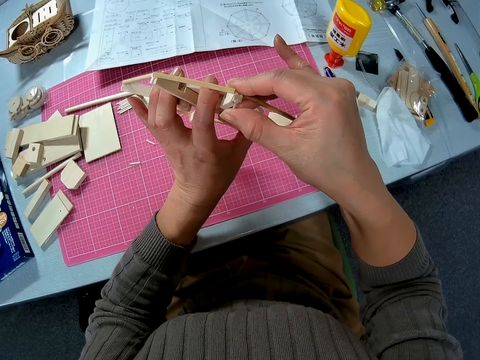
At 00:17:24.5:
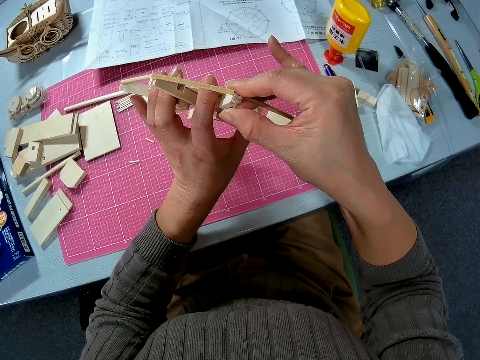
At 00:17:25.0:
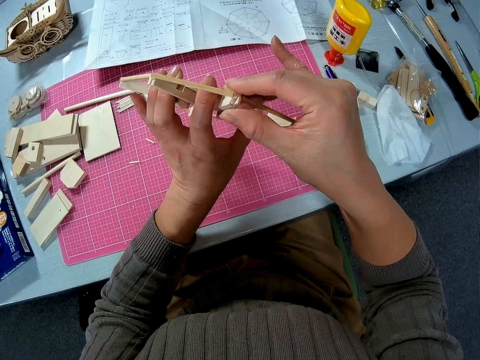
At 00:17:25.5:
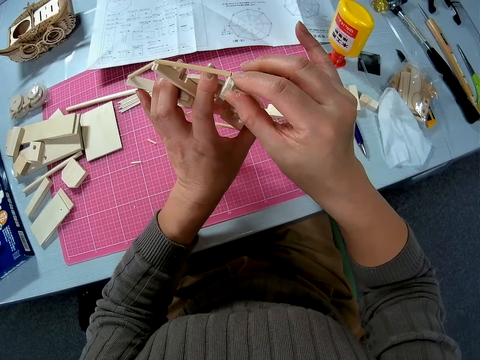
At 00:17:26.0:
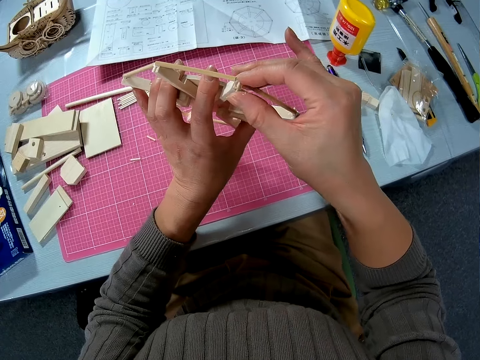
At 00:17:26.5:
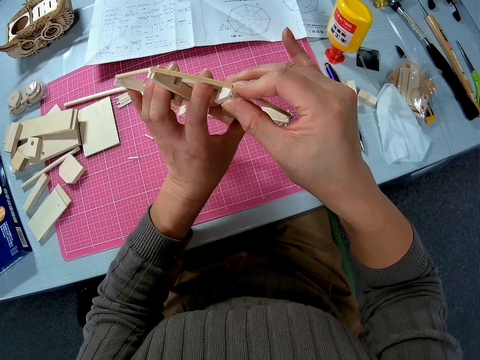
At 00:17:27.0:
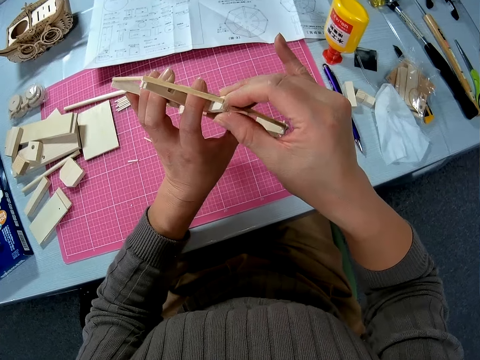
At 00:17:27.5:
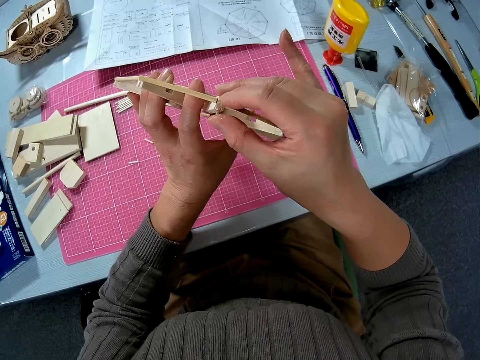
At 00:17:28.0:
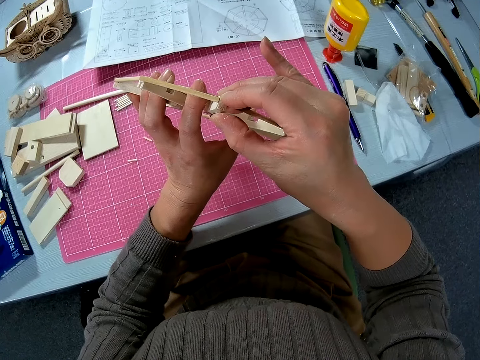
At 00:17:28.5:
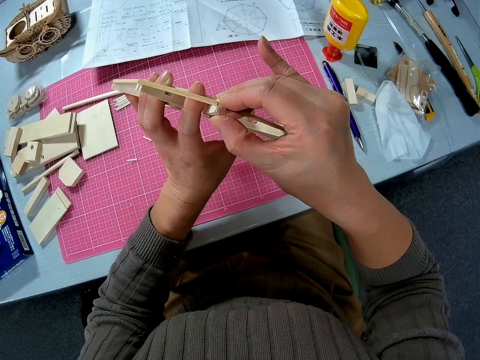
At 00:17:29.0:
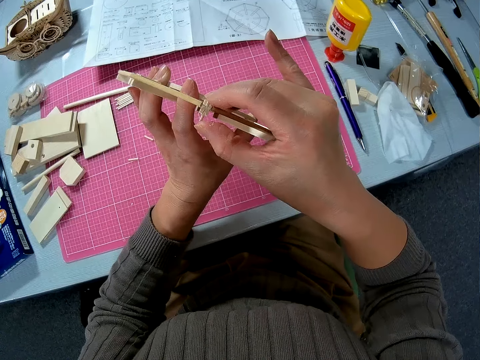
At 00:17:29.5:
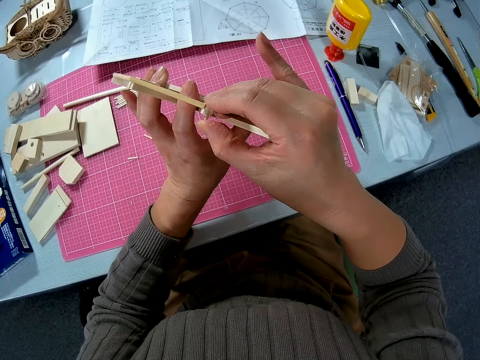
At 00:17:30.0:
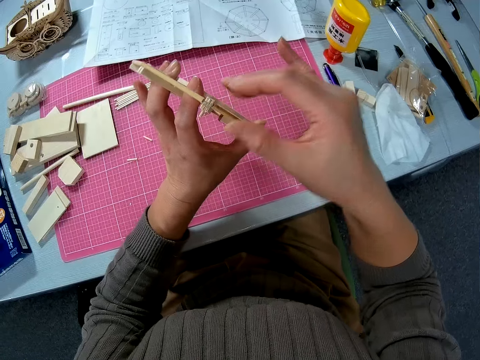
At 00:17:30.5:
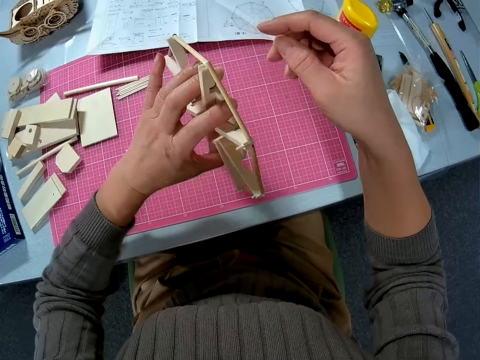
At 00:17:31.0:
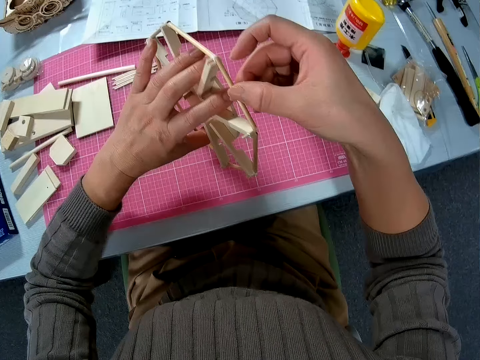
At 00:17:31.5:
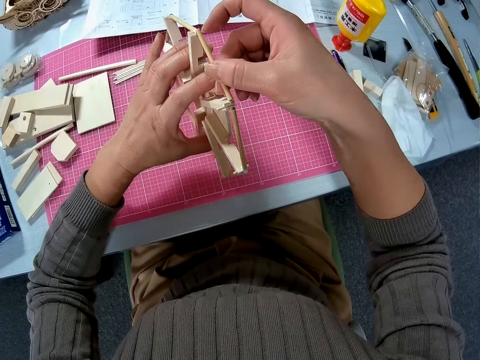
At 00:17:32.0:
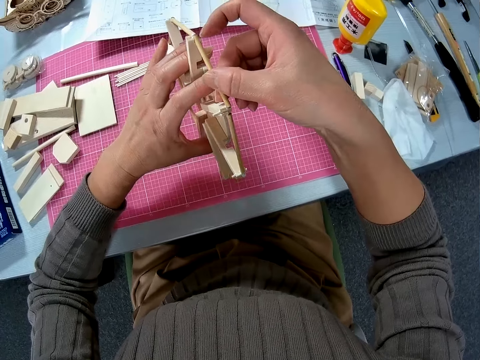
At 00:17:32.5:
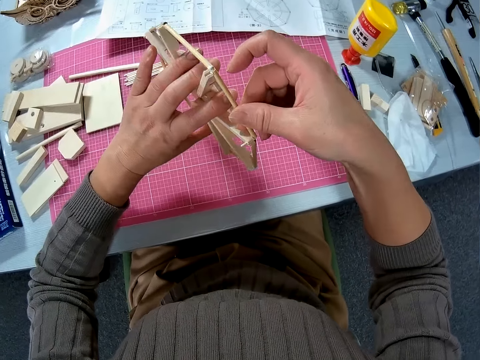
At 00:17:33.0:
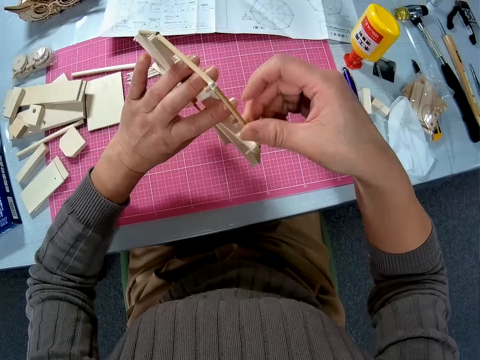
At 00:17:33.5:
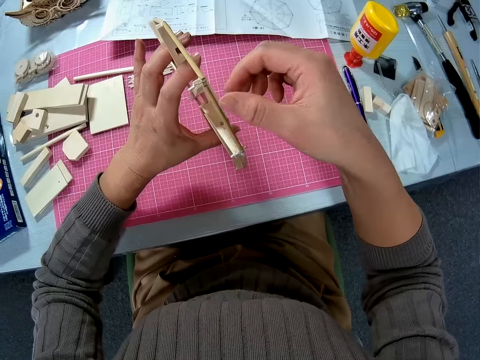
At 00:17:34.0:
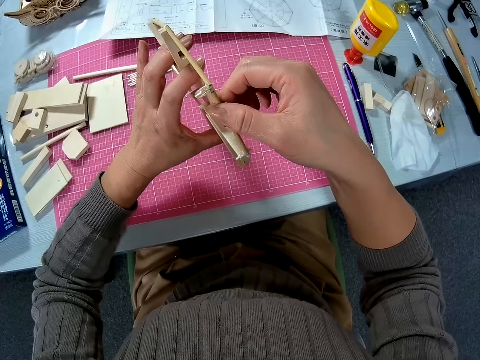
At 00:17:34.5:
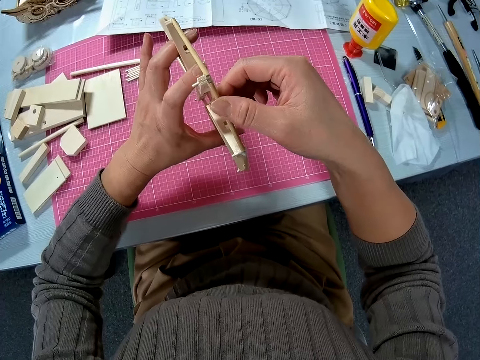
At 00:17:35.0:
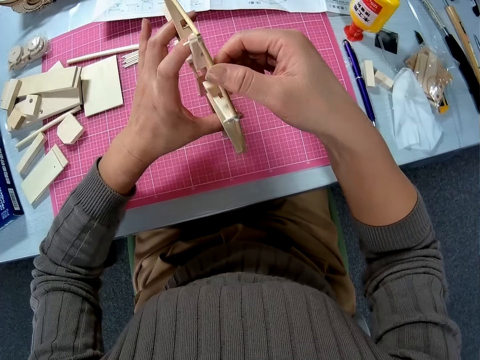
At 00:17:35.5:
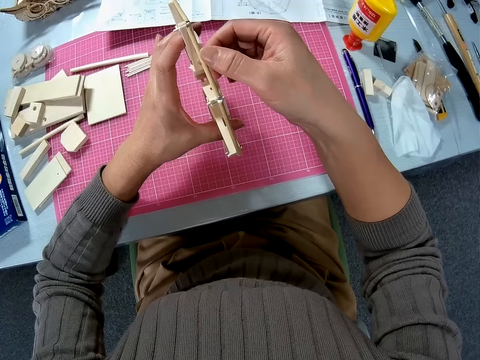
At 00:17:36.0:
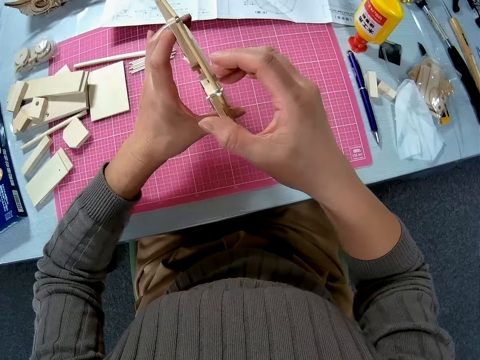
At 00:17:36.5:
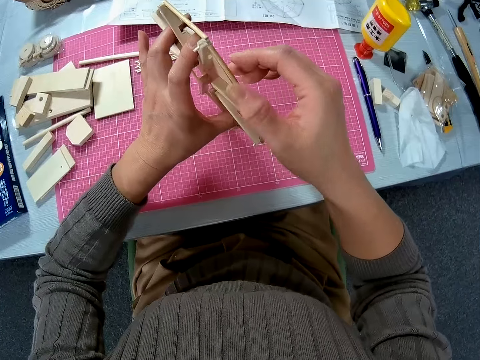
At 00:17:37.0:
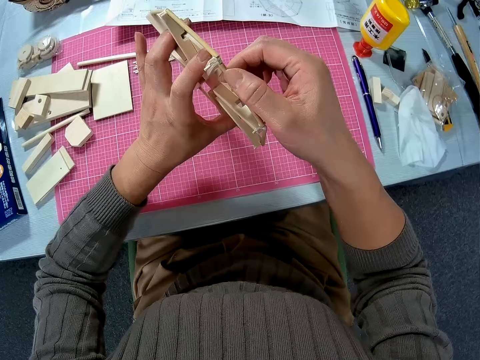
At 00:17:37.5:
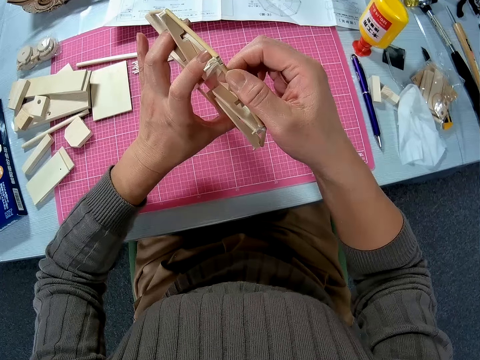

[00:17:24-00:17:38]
The camera wearer adjusts the woodwork in his hands. He looks at the circular board.

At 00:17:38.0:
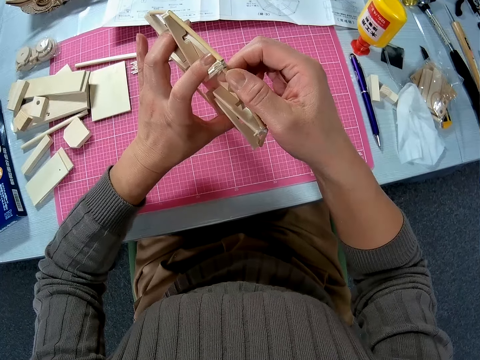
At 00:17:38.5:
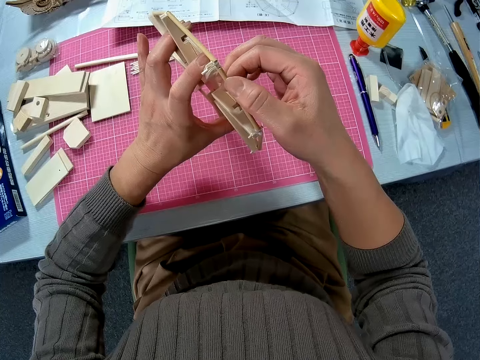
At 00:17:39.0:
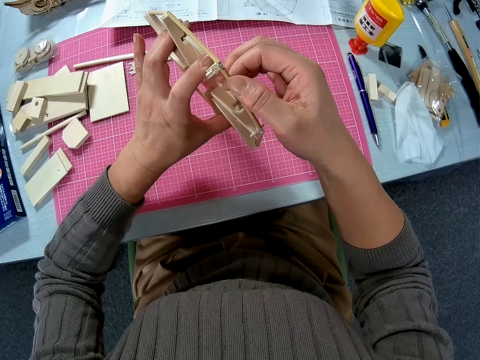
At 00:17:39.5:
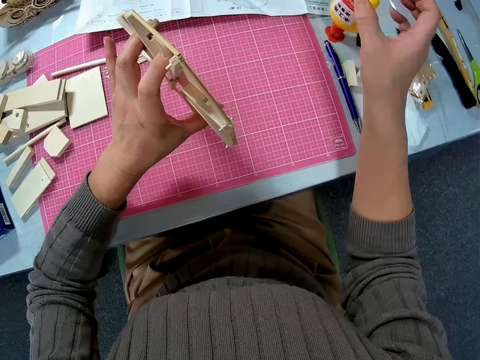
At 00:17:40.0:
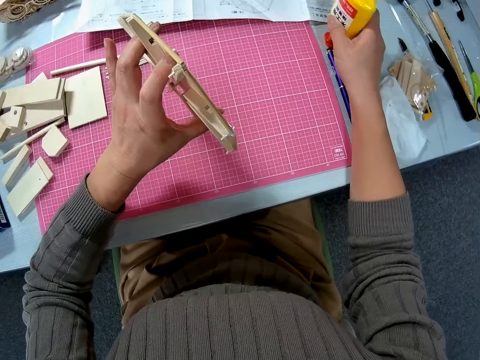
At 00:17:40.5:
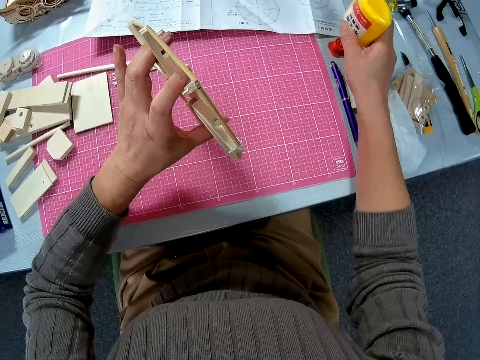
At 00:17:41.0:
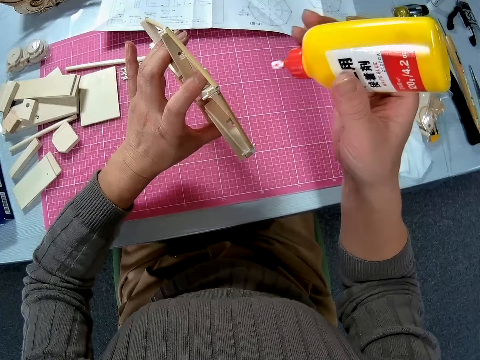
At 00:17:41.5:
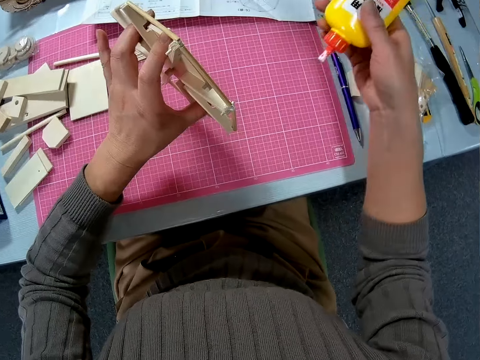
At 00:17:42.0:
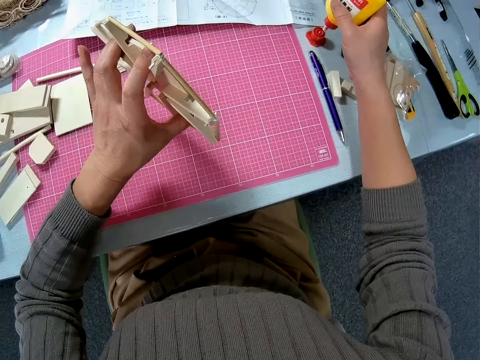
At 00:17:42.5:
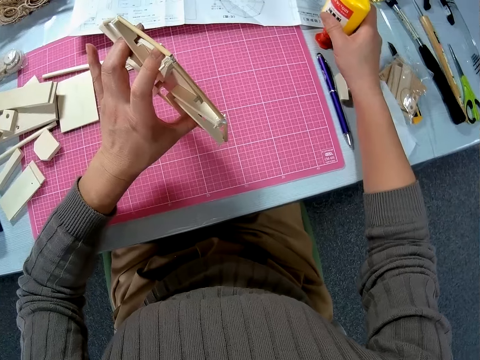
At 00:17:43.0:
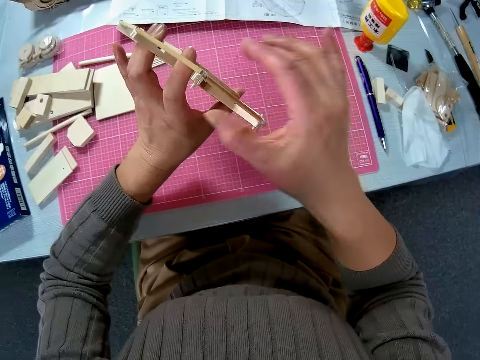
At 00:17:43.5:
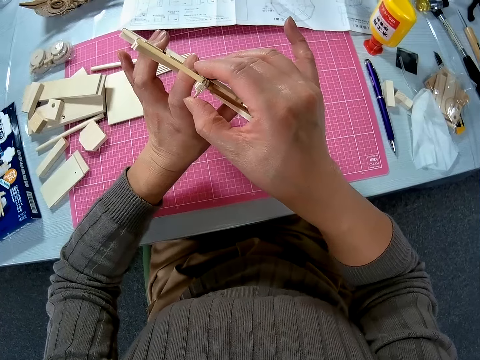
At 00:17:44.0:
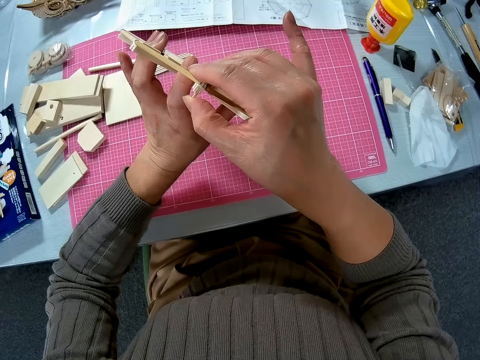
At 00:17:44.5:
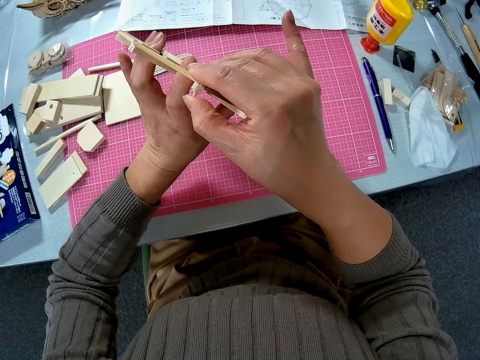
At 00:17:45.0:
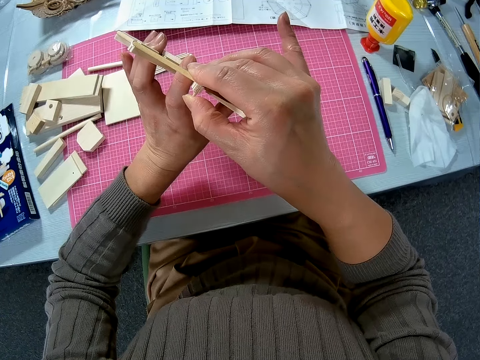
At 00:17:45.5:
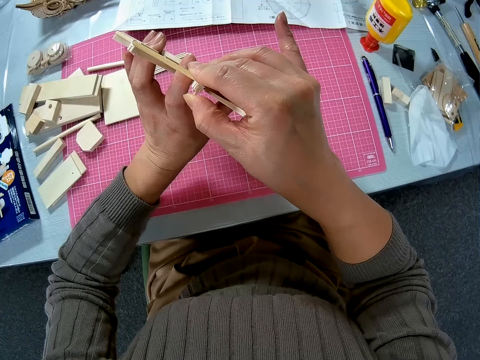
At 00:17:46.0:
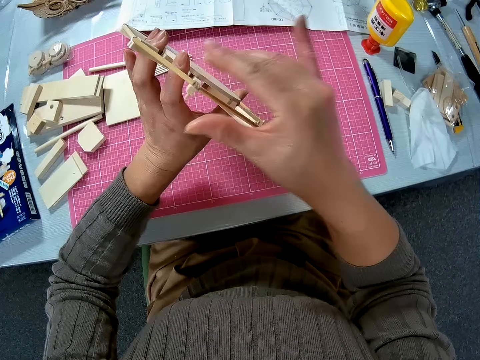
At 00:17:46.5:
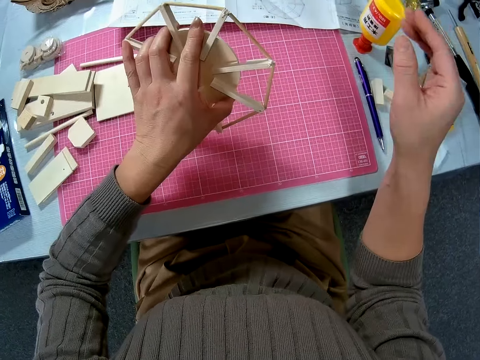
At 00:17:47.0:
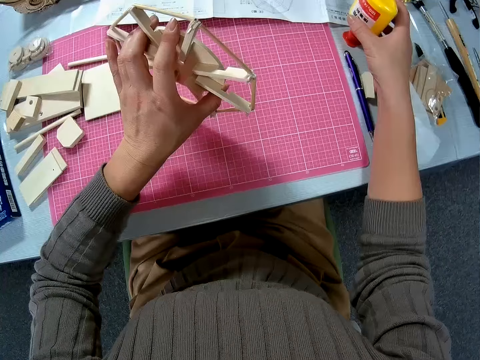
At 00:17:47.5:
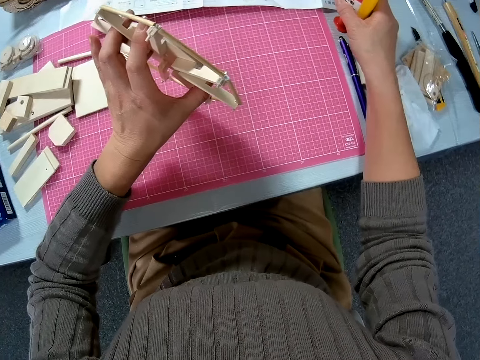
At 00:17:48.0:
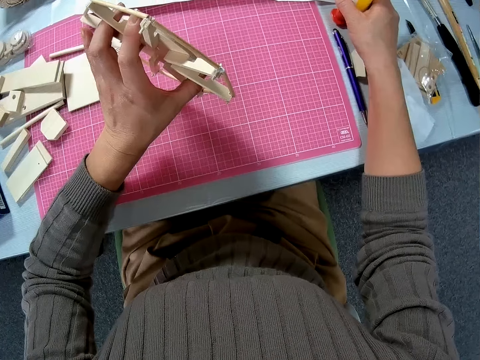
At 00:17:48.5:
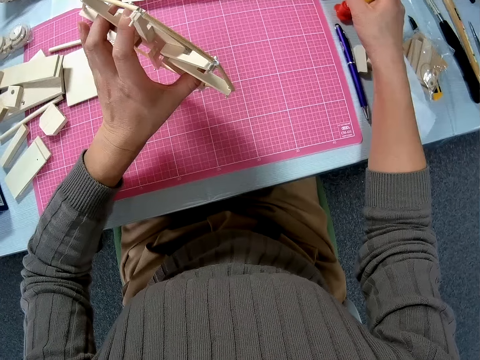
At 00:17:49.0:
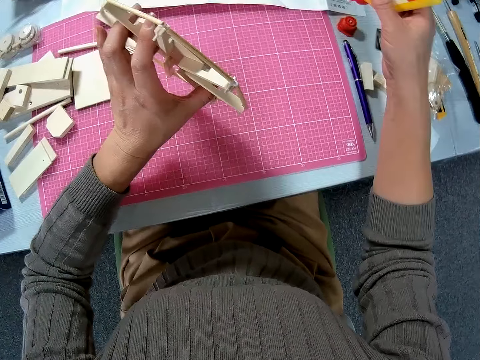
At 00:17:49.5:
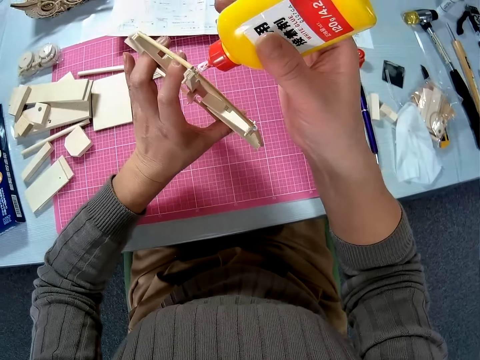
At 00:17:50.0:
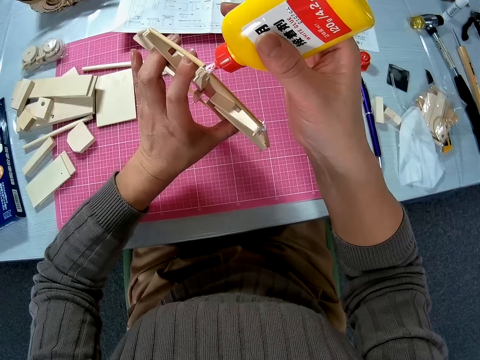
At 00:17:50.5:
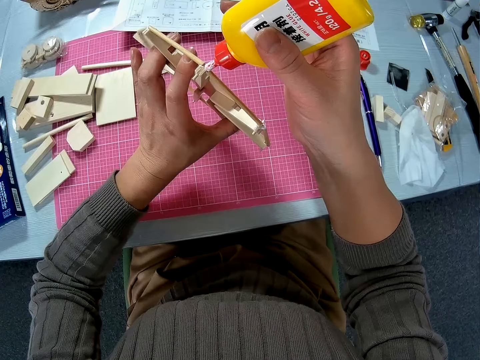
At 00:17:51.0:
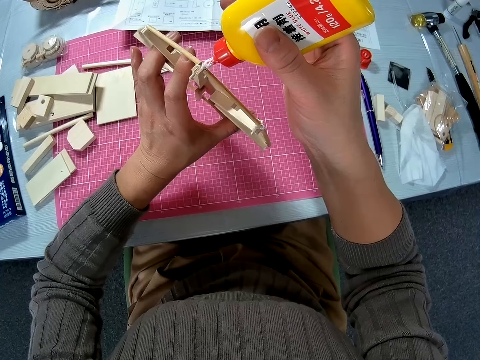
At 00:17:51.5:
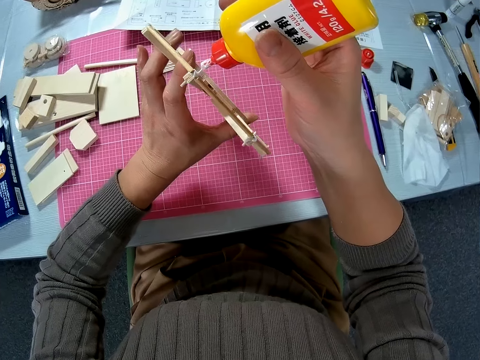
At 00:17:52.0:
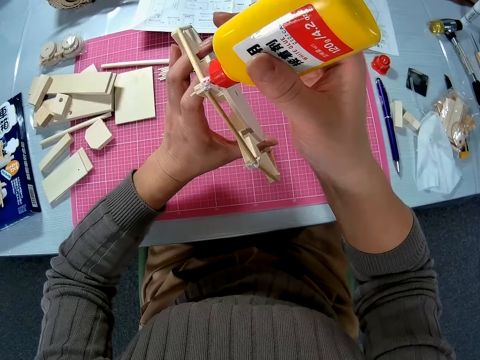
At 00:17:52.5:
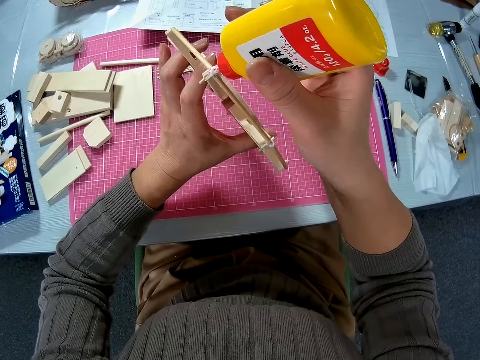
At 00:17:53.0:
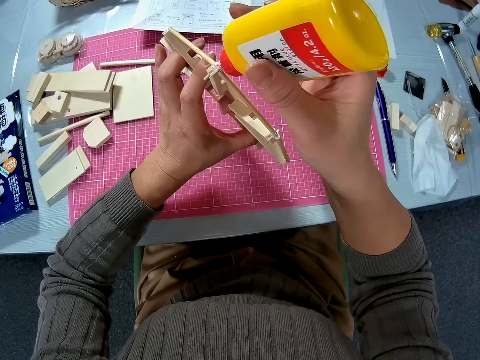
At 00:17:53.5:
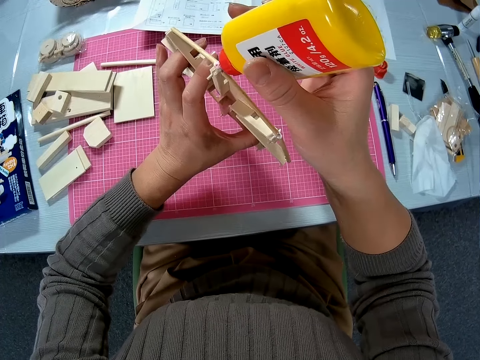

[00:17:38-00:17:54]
The camera wearer picks the bottle of glue from the table. He drops the bottle of glue on the table. He adjusts the woodwork in his hands. He fixes the piece of wood in the circular board. He picks the bottle of glue from the table. He applies the glue on the woodwork.
